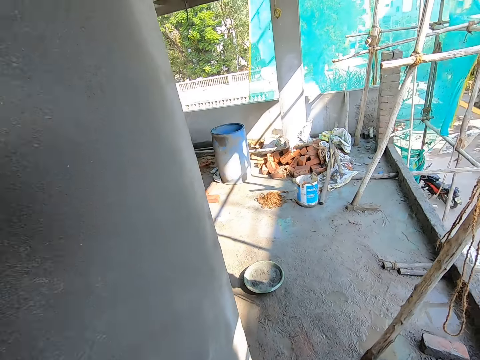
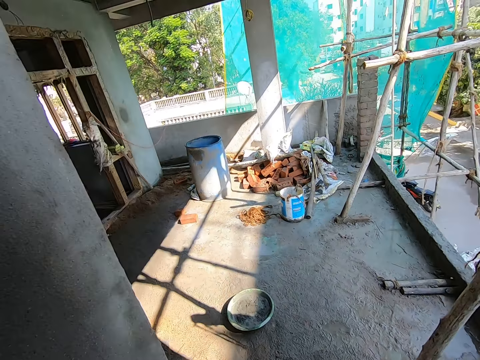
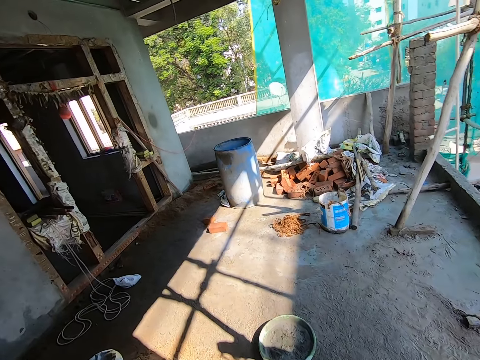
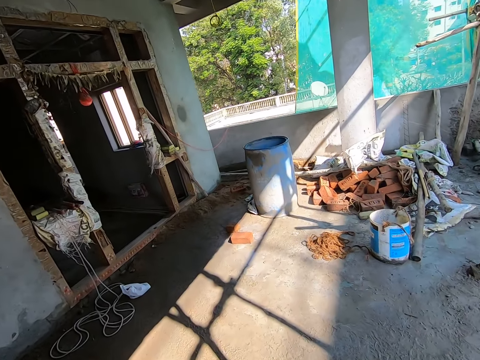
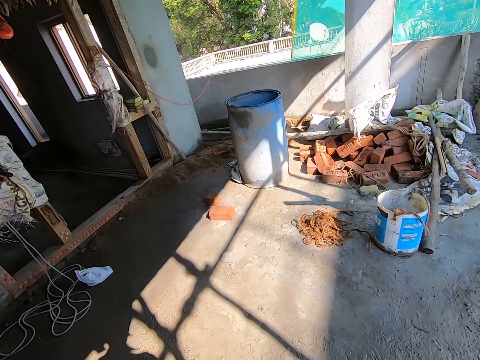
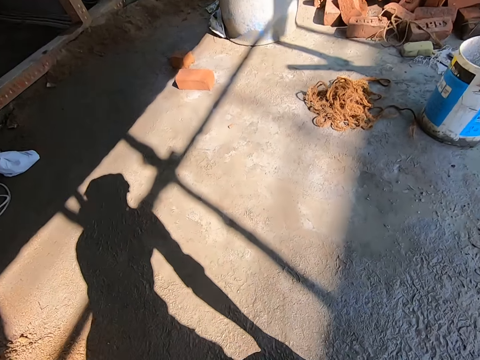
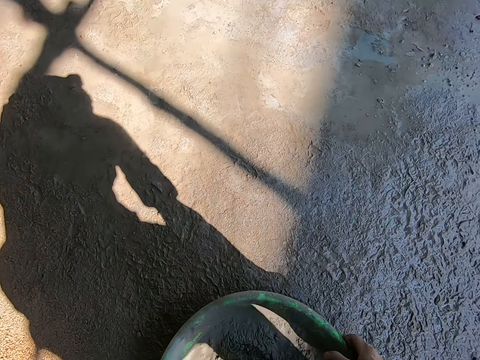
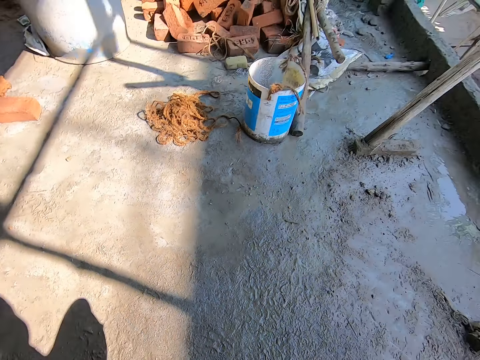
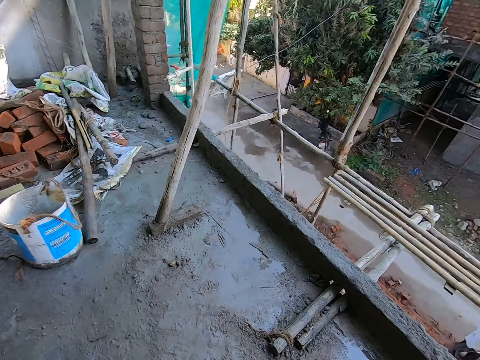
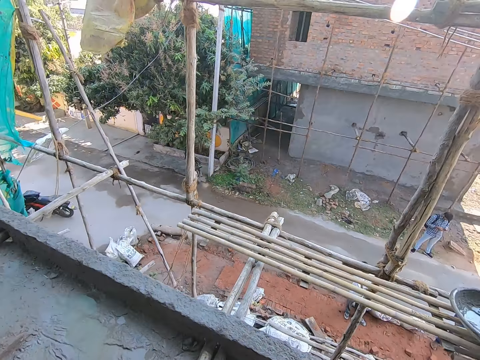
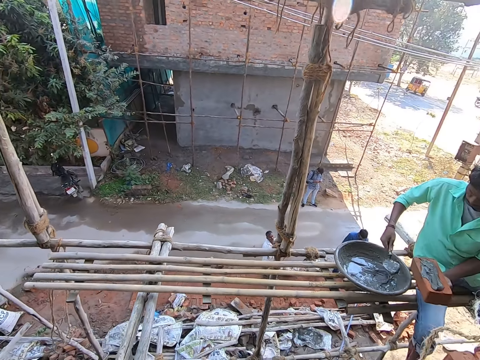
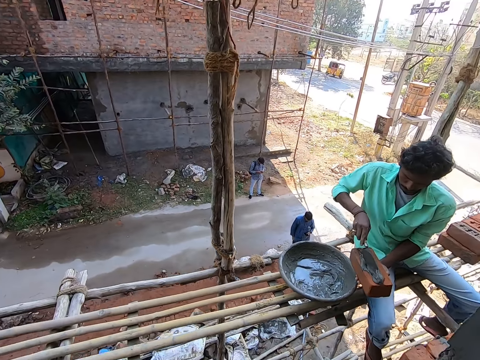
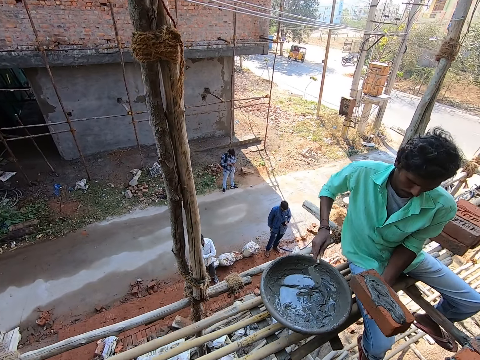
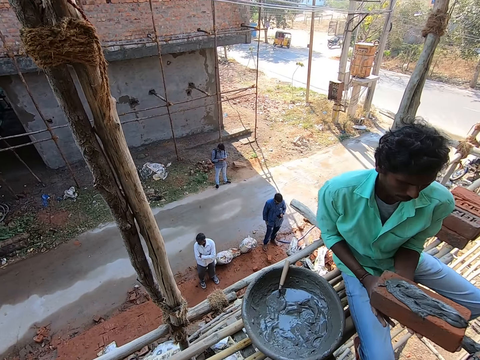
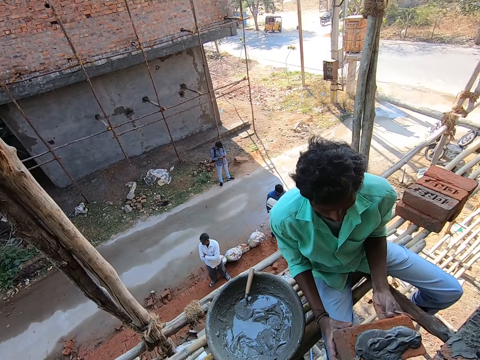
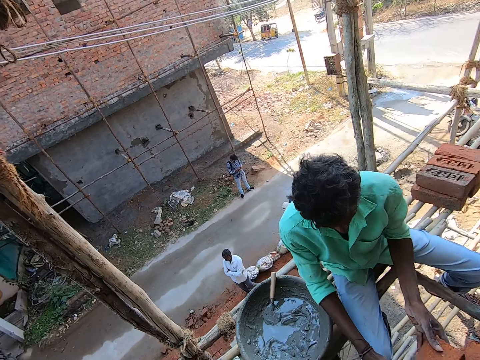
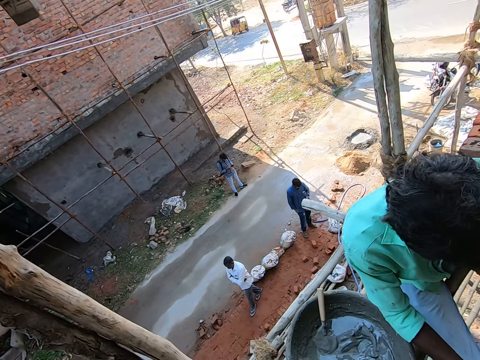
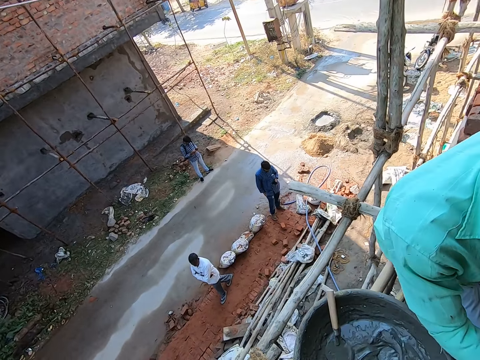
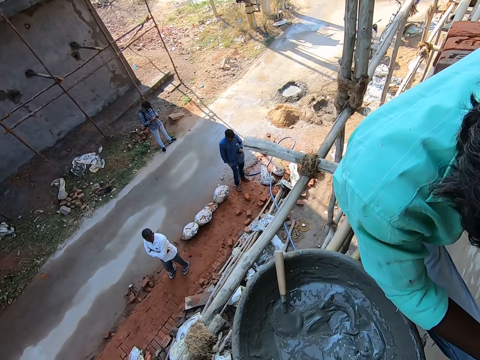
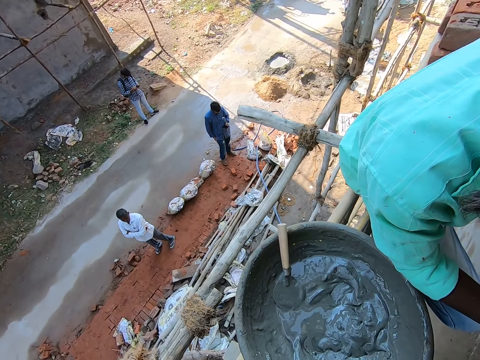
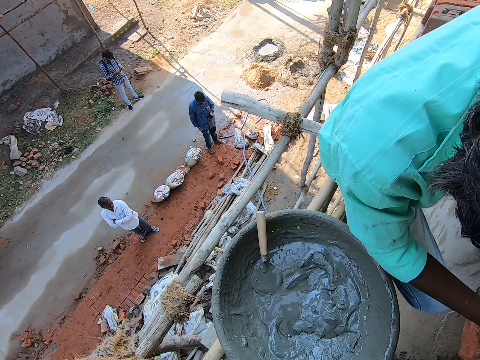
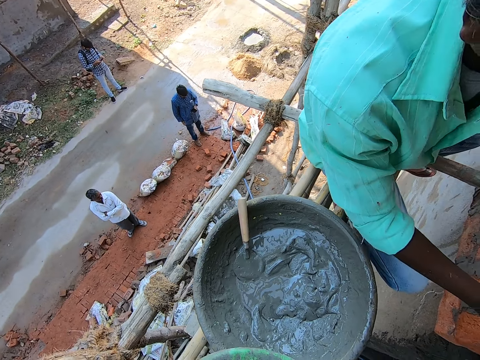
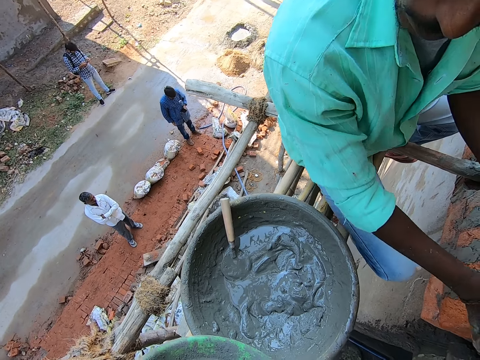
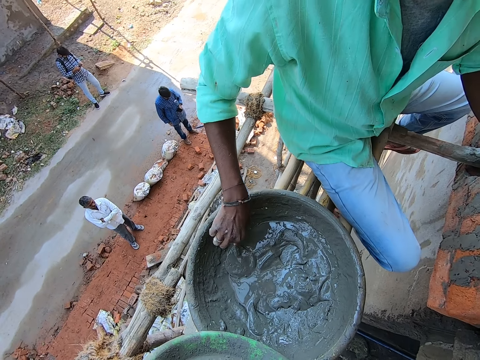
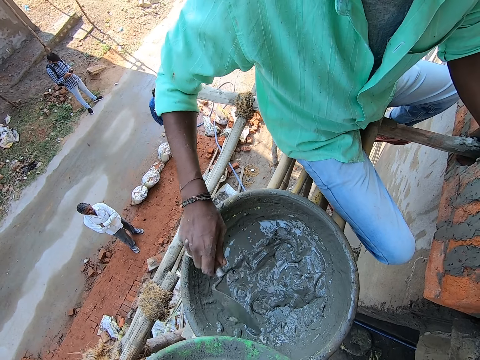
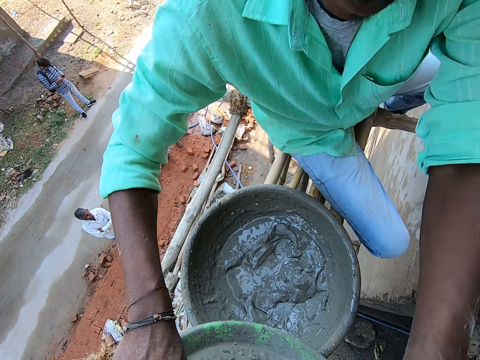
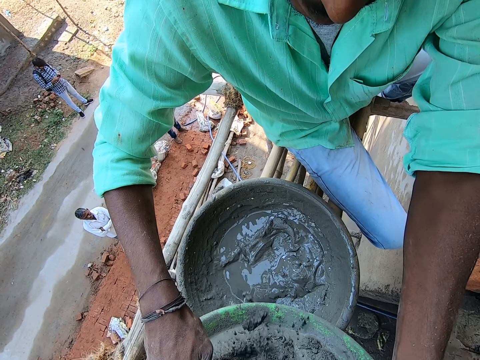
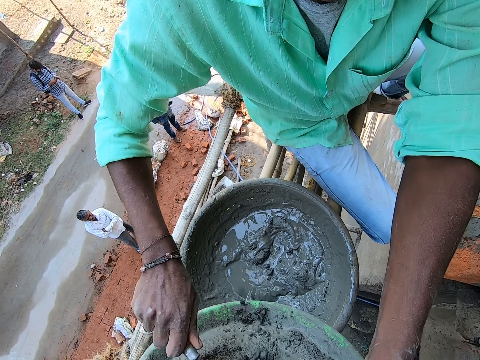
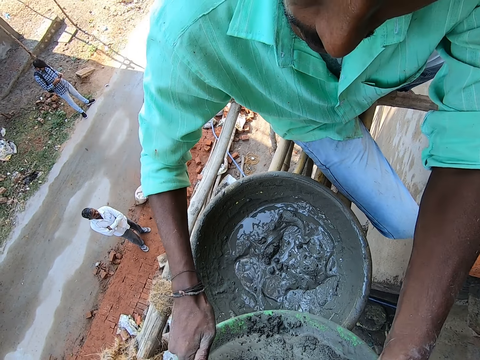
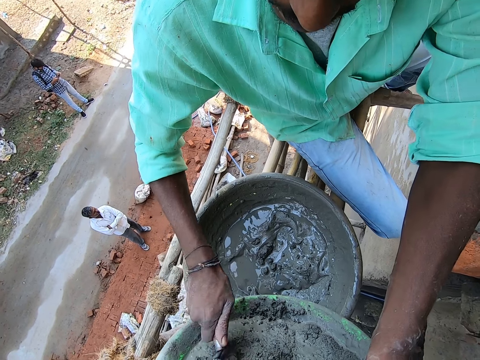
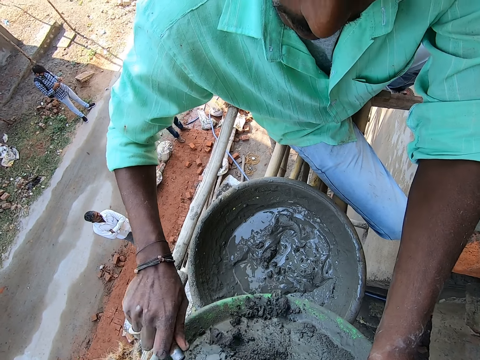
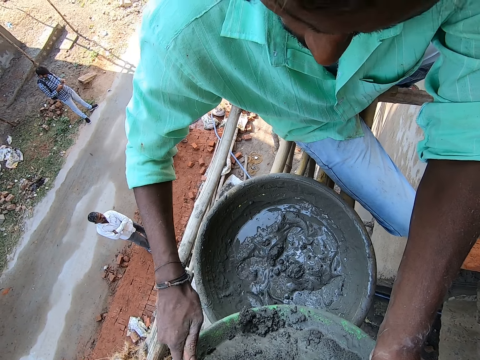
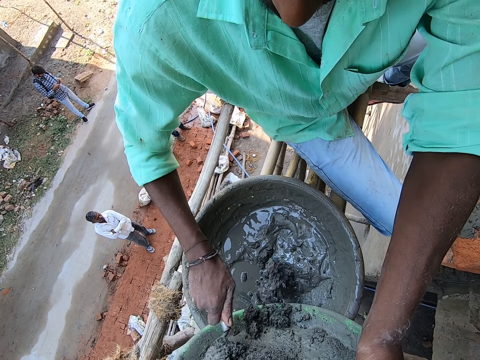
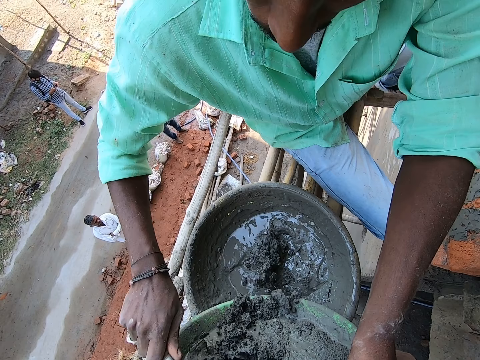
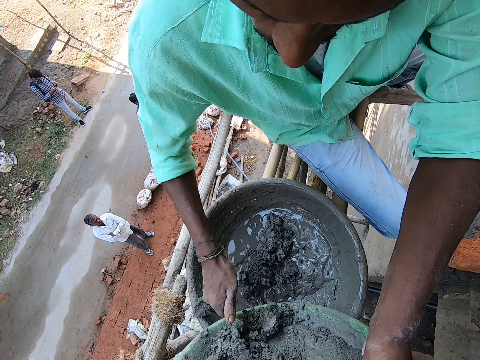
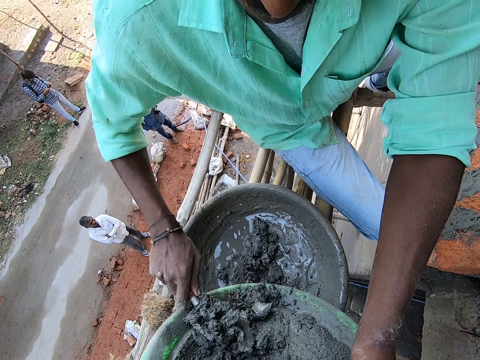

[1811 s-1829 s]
The camera wearer walks. They grab a bowl of cement with both hands. The man scoops cement from the bowl with the trowel in his right hand and pours the cement on the brick with the trowel in his right hand. The camera wearer walks towards the man. The man drops the trowel in the cement bowl with his right hand, holds the brick with both hands, and places the brick on the wall with both hands. The camera wearer interacts with the man and talks to the man. The man grabs the trowel in the bowl with his right hand. The man scoops cement from the camera wearer's basket, transfers cement to the bowl on the scaffolding with the trowel in his right hand, and talks to the camera wearer.

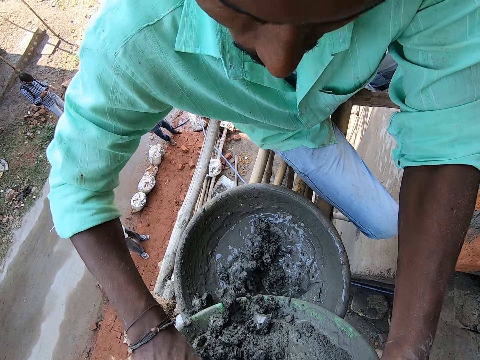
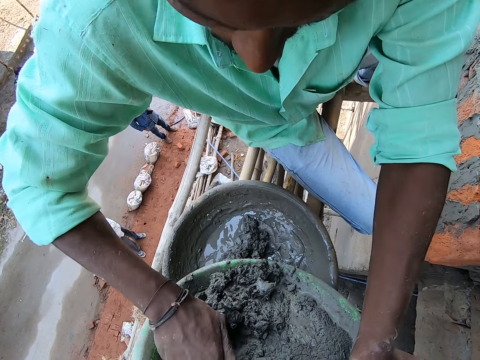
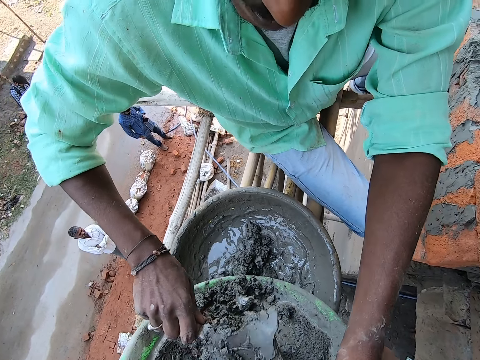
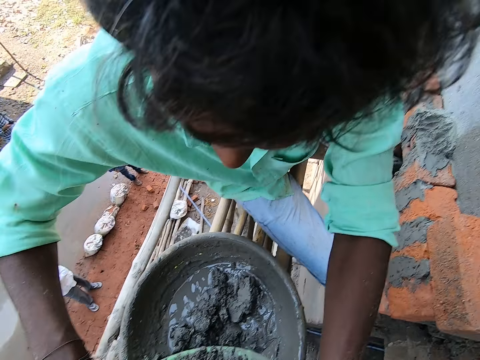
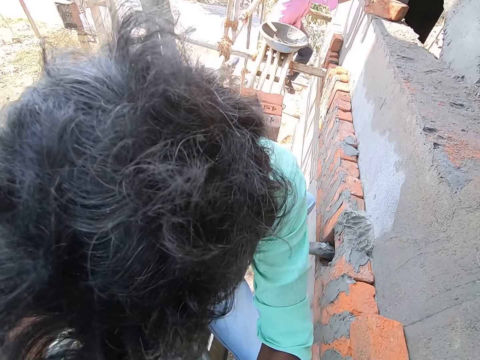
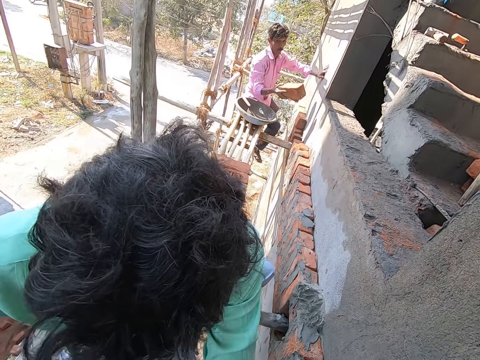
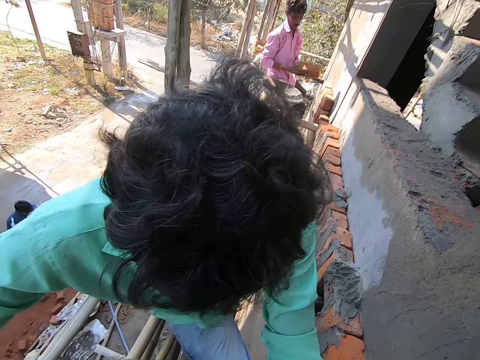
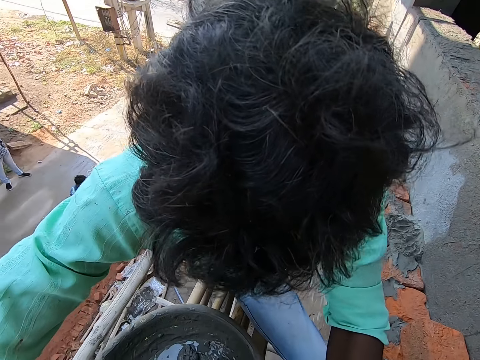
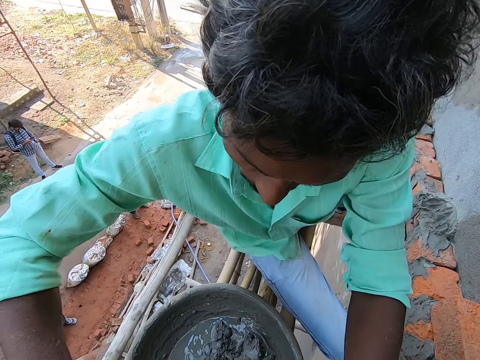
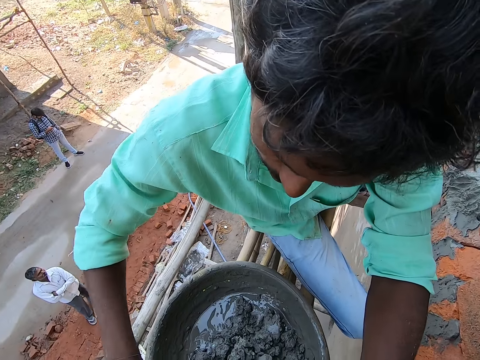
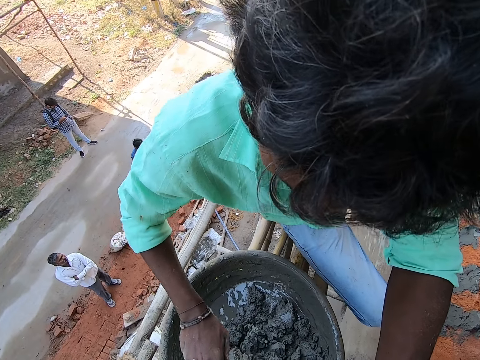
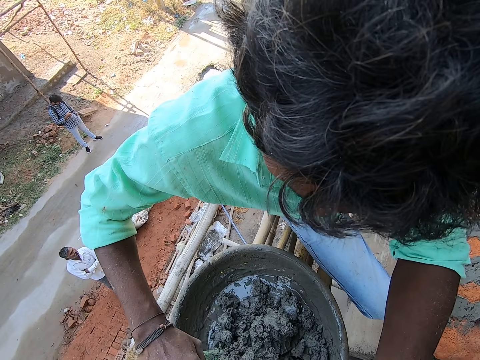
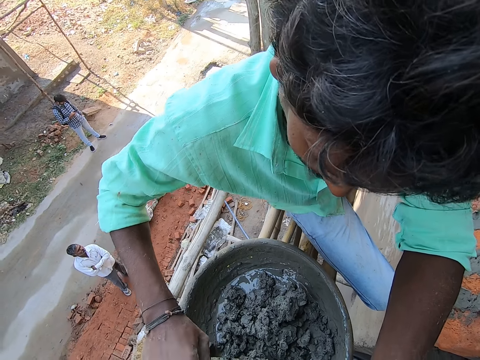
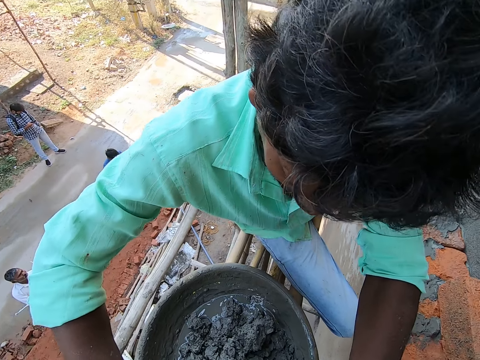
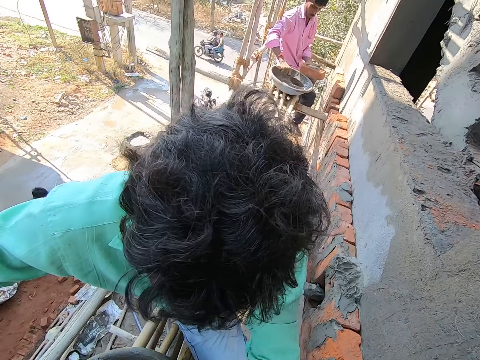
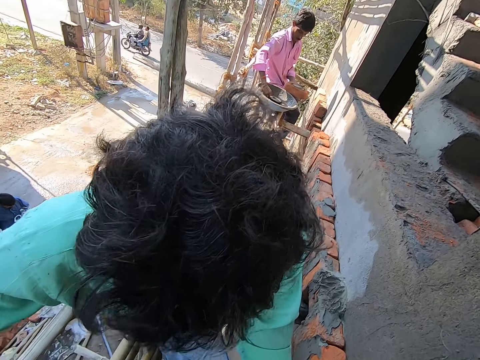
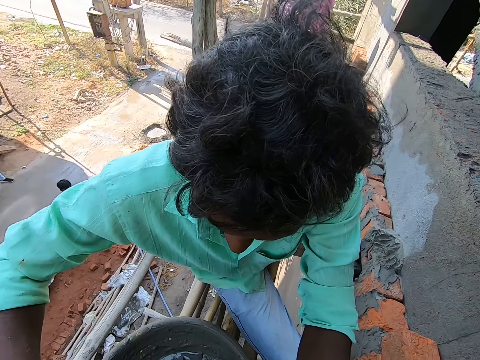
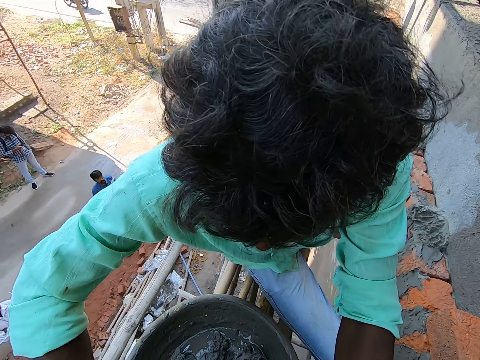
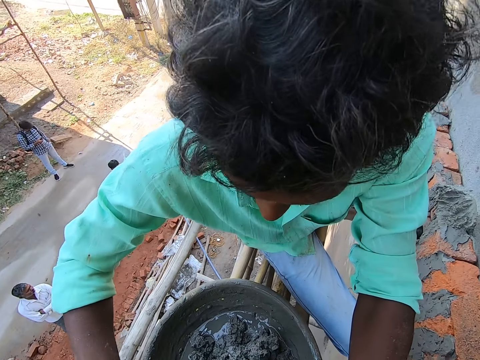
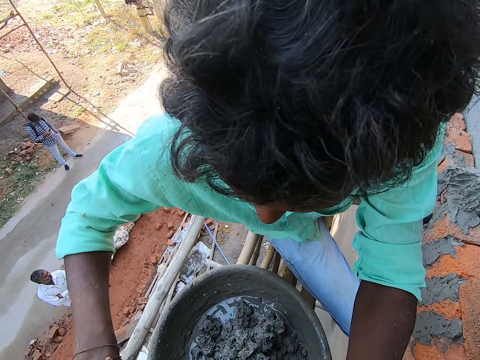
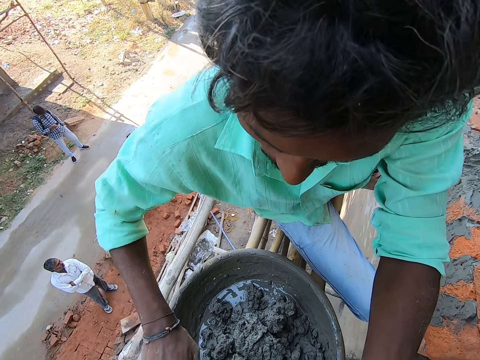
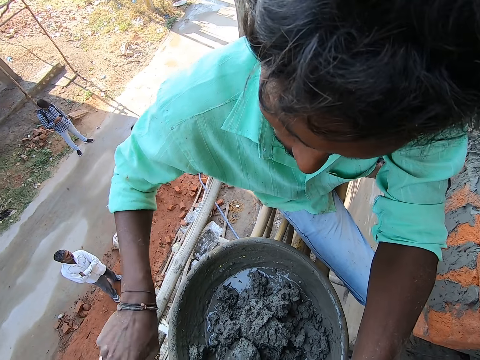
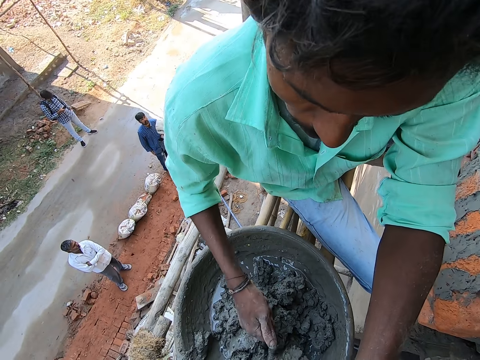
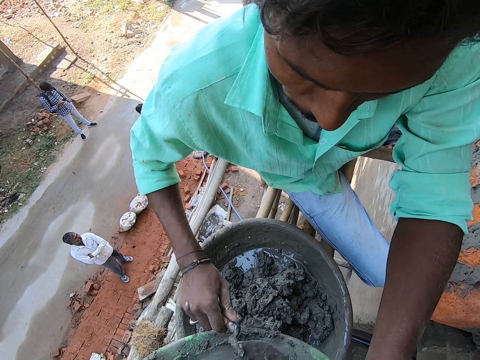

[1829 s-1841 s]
A man grabs a brick from a window wall base with his right hand. The camera wearer talks to another man. They look at a third man and look at the second man. The second man talks to the camera wearer.
